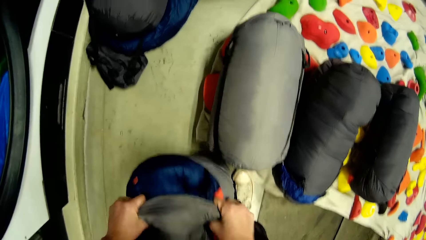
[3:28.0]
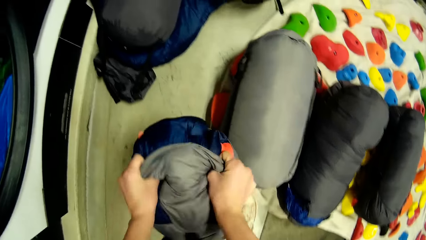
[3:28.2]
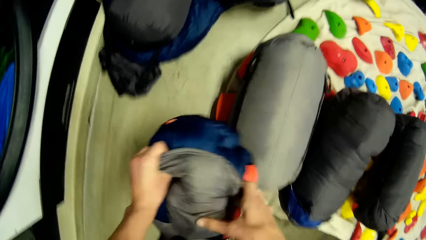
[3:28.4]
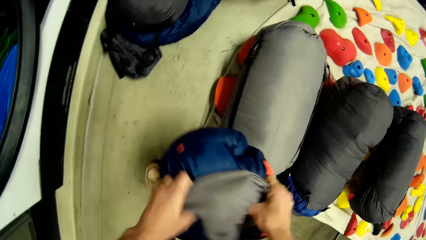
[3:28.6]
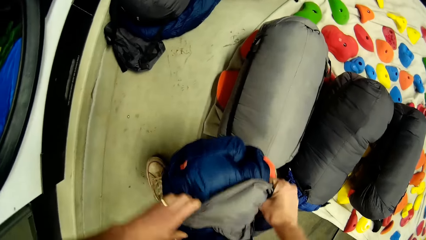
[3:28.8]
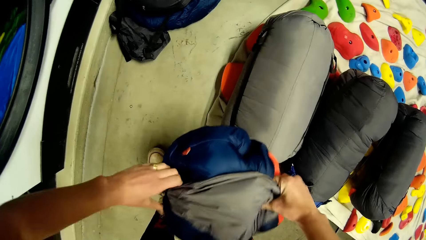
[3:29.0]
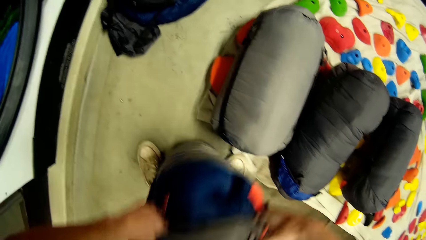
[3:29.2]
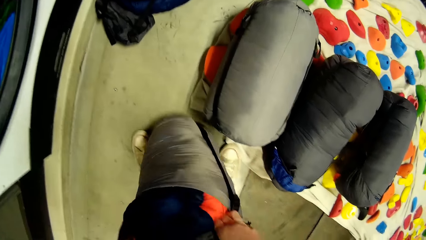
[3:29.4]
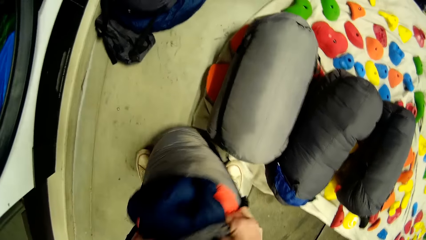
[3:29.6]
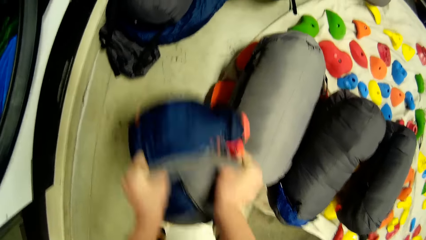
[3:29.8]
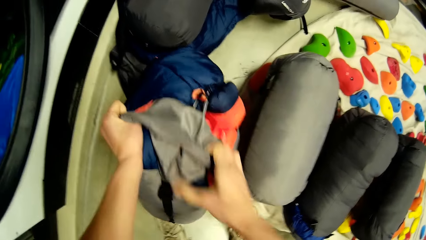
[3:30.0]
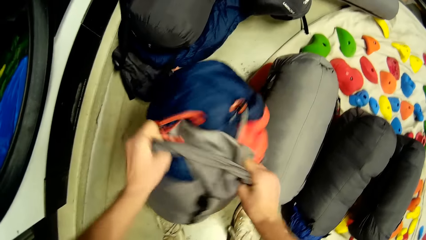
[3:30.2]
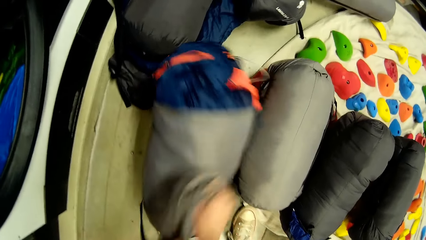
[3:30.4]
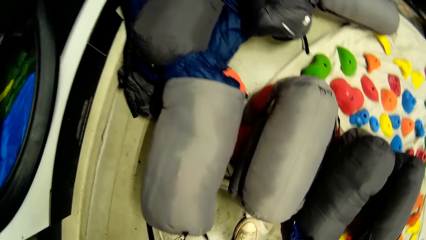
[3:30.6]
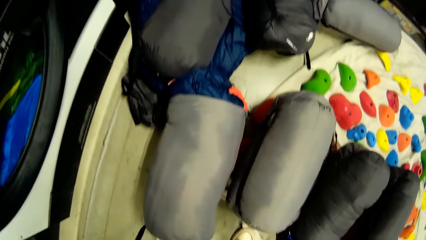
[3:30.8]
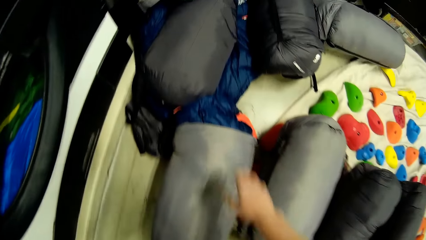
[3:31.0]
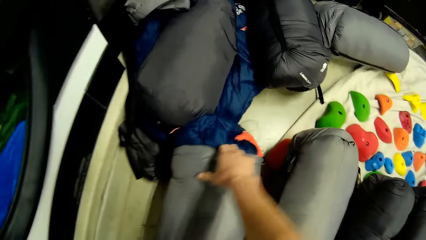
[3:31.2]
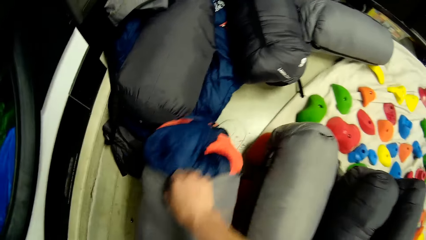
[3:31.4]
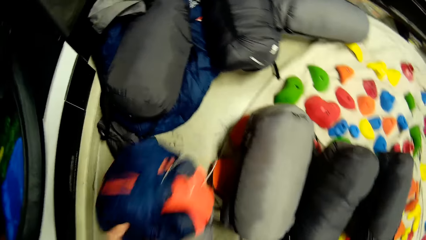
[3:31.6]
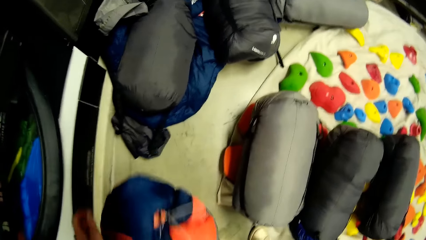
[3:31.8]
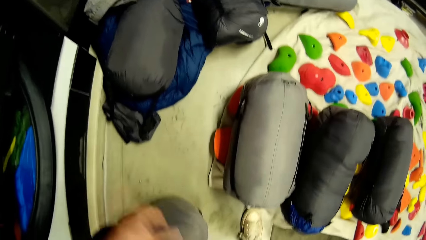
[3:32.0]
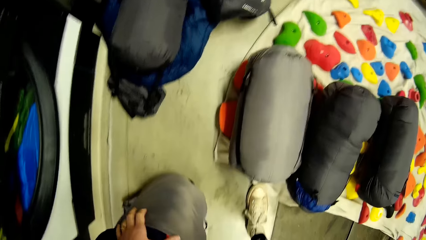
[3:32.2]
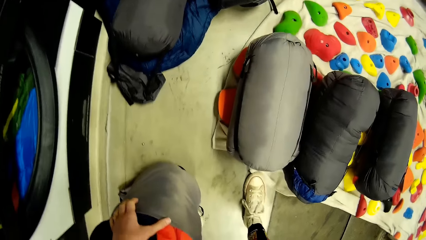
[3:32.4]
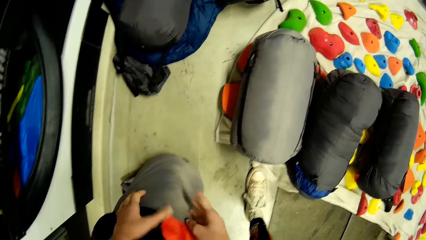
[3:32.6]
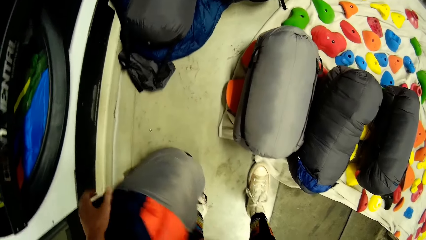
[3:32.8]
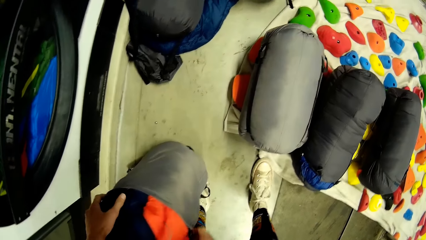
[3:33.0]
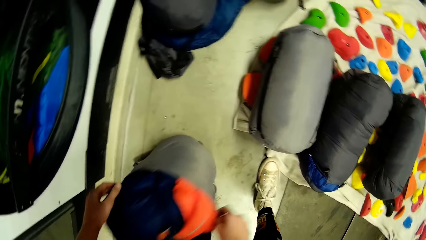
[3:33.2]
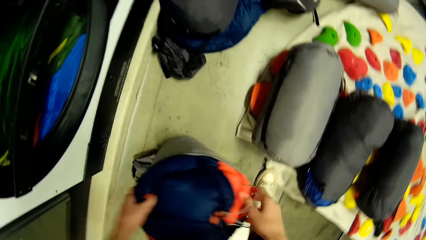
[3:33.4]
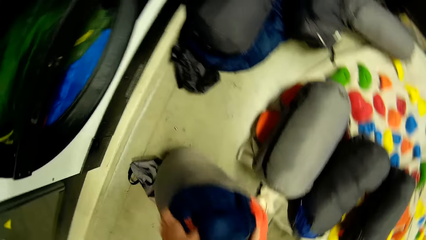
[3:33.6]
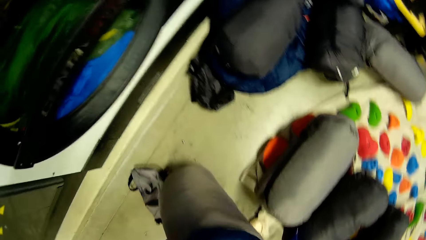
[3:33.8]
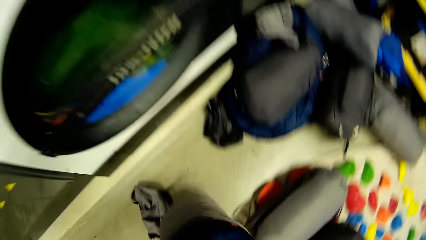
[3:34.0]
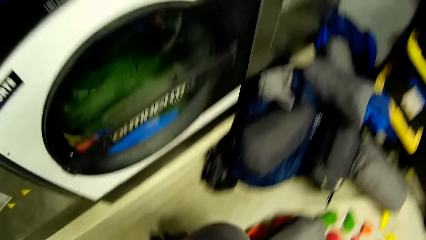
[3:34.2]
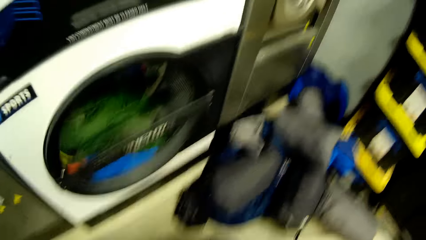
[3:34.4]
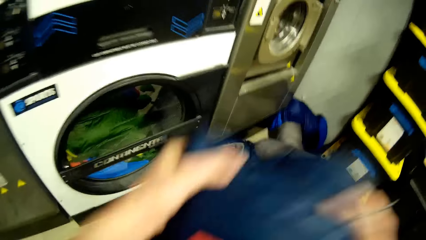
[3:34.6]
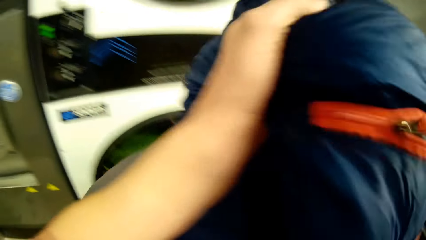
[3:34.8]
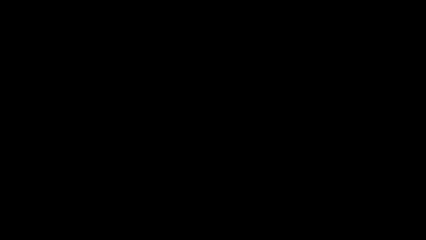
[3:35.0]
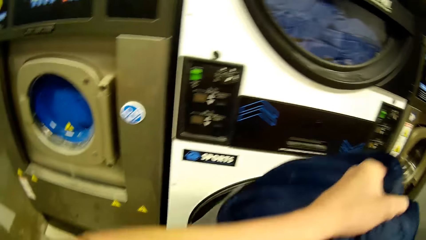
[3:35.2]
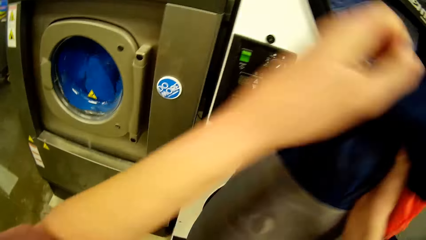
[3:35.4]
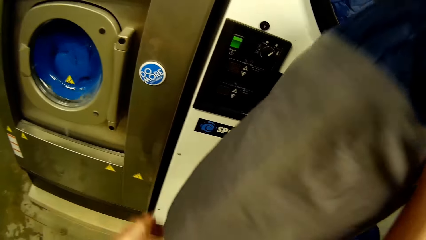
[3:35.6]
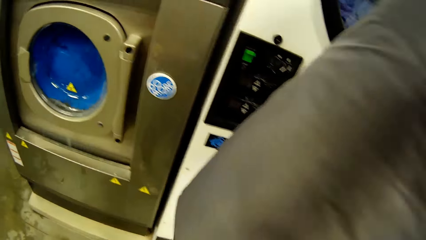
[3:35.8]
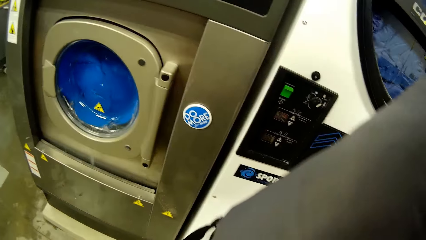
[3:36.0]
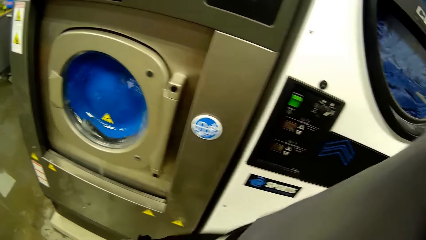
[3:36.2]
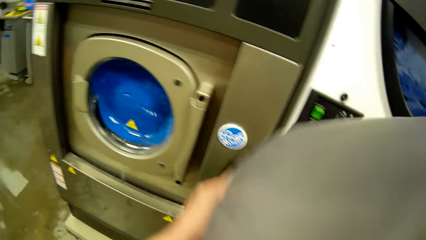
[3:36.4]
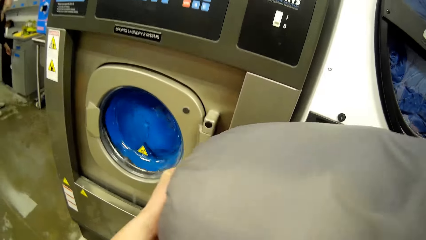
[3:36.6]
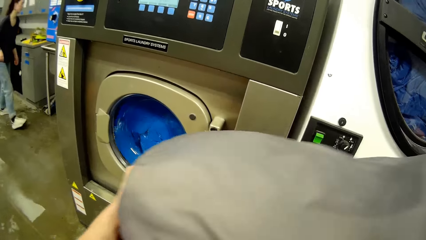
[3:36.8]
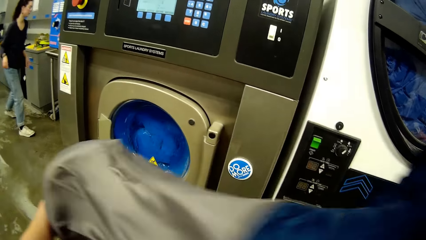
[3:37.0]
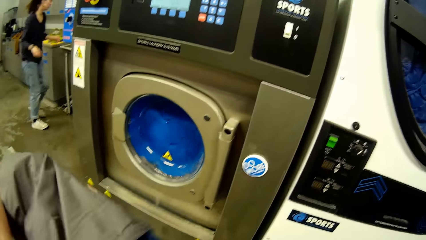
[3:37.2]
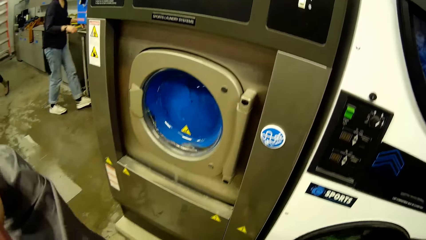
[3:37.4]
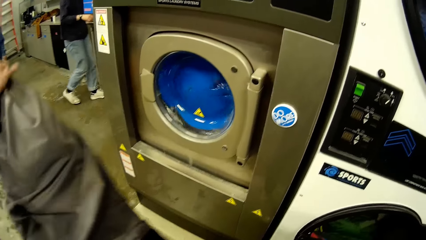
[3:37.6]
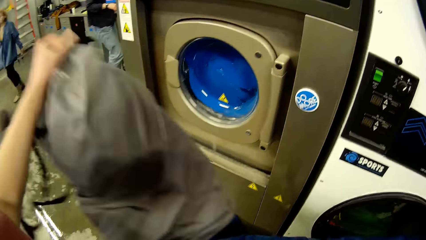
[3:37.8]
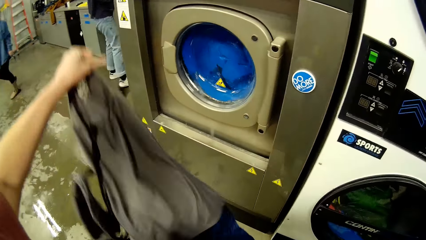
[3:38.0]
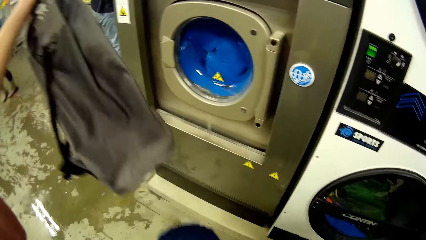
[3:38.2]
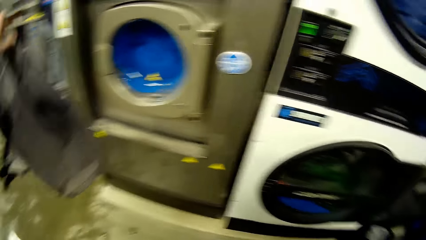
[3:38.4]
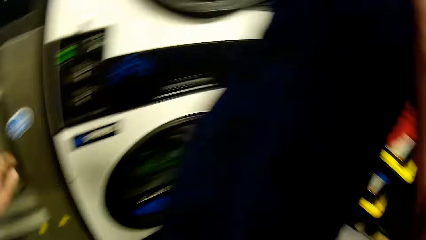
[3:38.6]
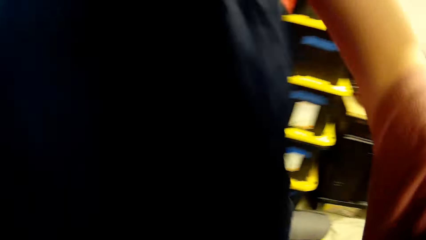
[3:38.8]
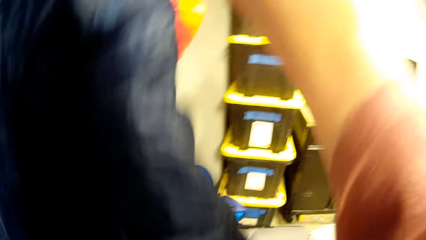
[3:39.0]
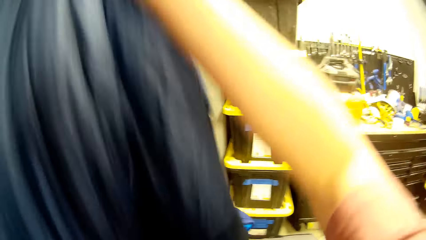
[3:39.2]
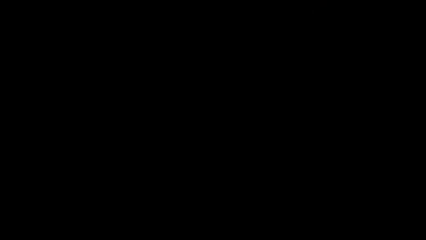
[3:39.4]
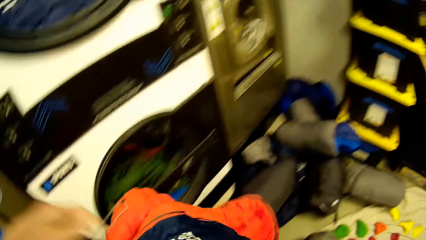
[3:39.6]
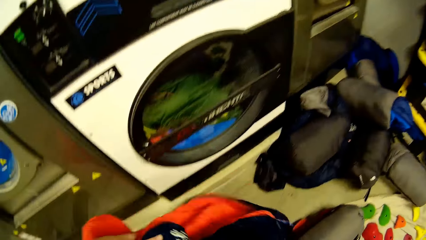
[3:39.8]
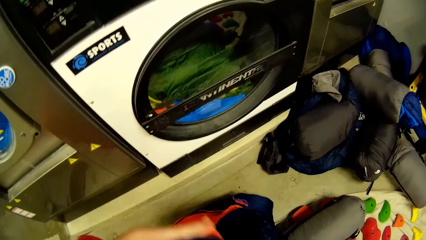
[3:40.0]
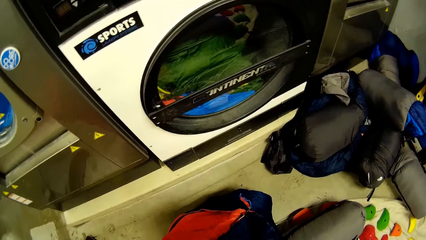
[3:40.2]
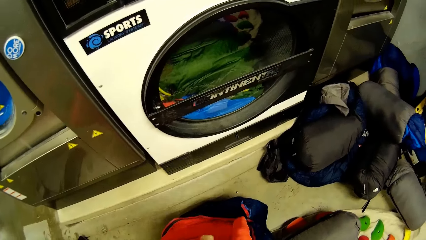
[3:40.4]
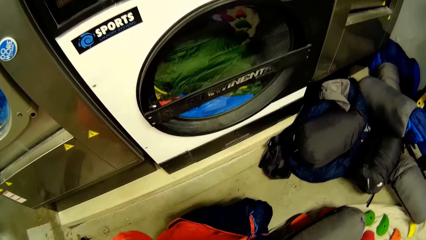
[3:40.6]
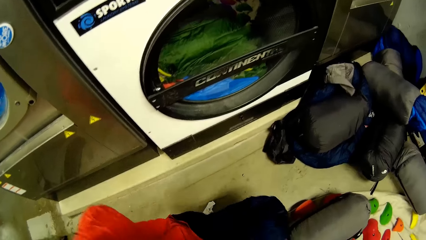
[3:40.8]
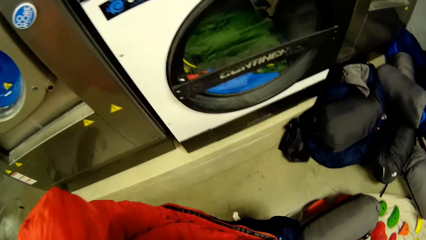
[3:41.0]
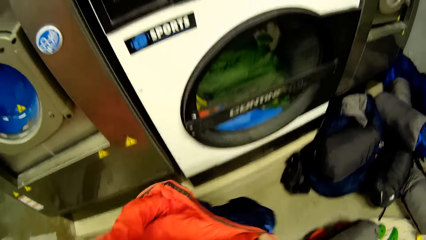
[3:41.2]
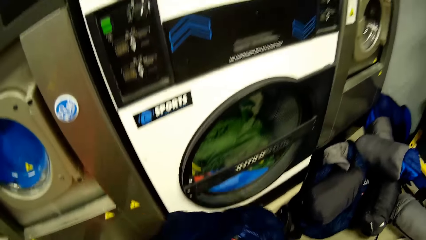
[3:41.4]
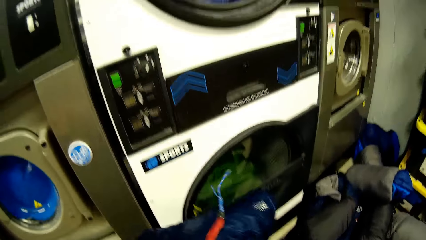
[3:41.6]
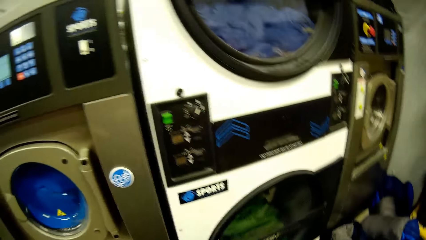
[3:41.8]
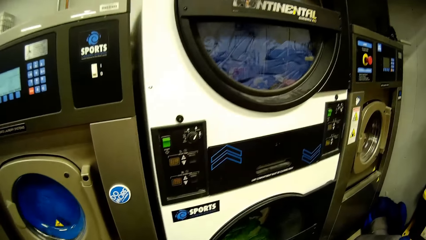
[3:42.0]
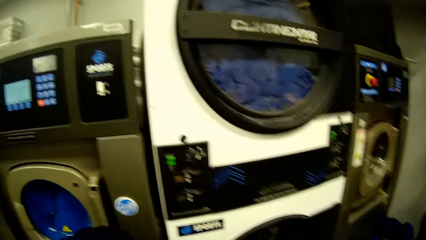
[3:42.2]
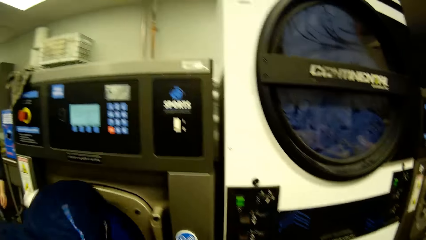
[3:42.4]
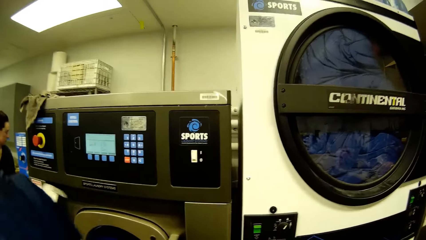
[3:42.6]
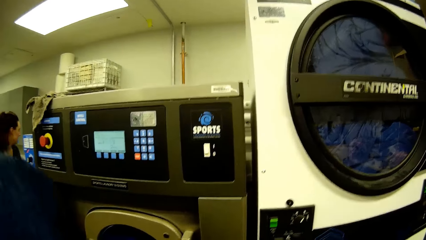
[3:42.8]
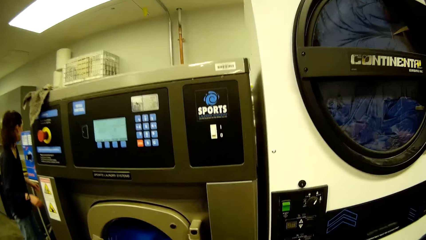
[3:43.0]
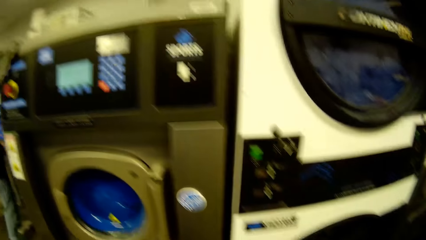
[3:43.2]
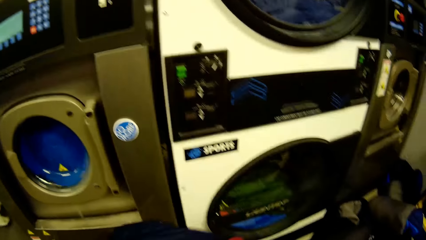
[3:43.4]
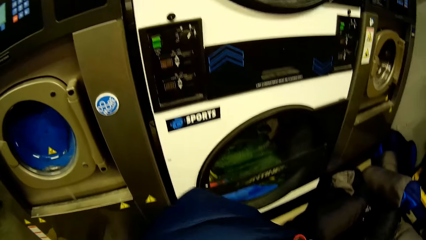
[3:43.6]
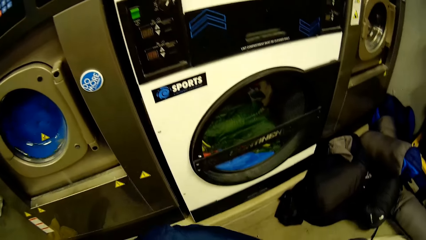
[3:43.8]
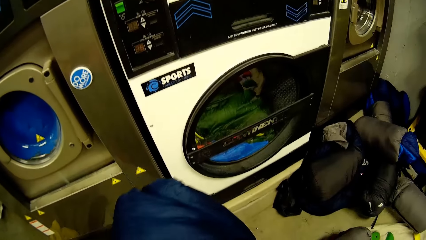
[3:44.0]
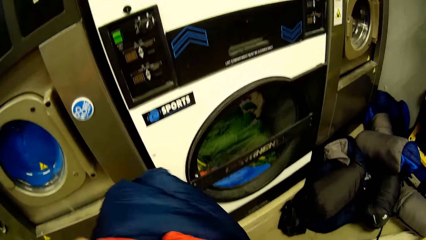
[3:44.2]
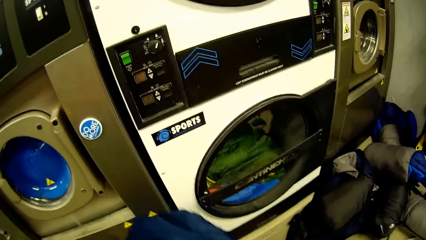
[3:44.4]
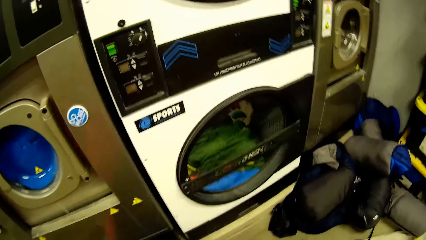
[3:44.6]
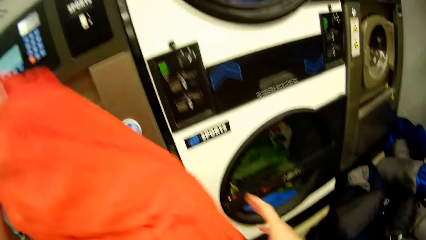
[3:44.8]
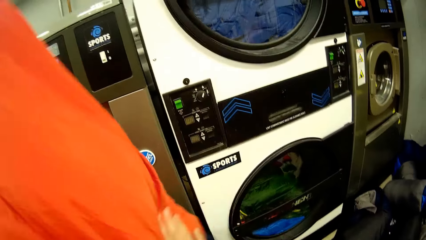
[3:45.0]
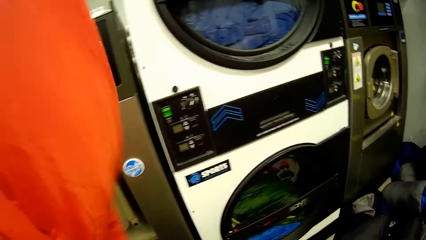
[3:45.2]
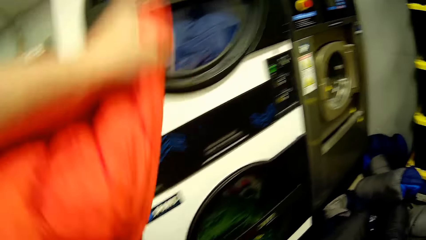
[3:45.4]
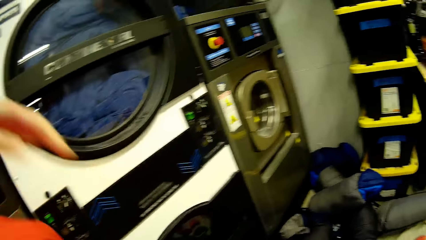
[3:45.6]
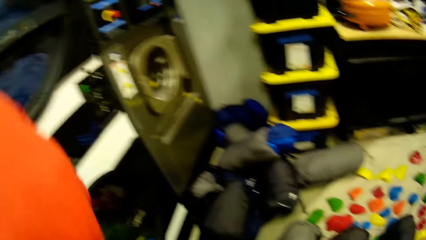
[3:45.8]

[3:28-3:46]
The camera wearer picks up the bag. They remove the clothes inside the bag. A person moves towards the laundry machine. Another person moves towards the laundry machine. The camera wearer moves the clothes. The first person walks near the laundry machine.
